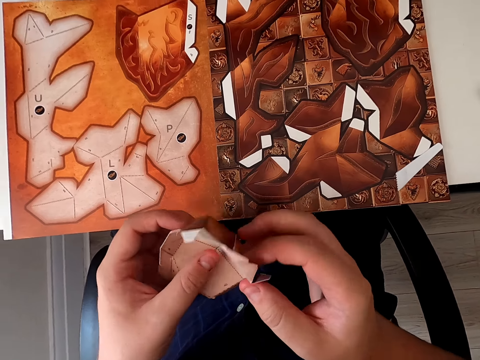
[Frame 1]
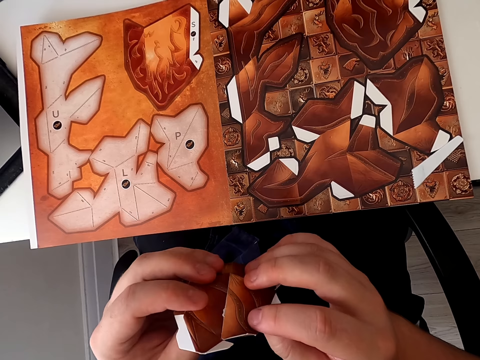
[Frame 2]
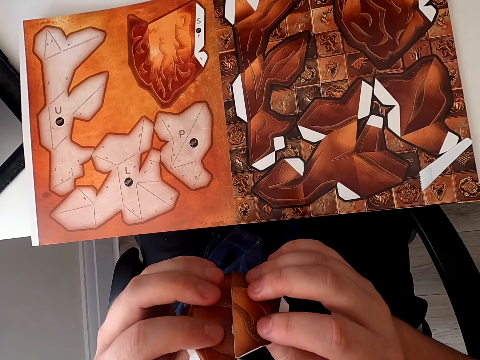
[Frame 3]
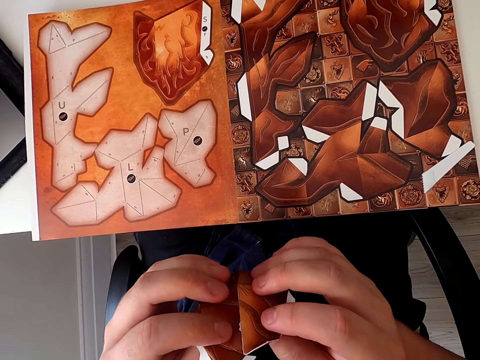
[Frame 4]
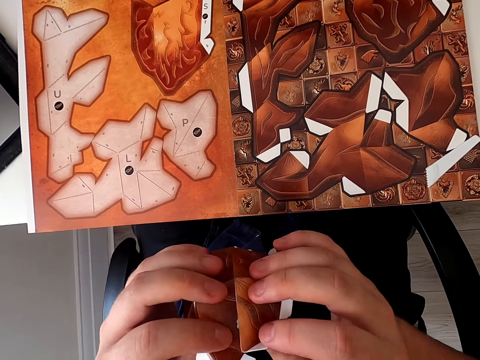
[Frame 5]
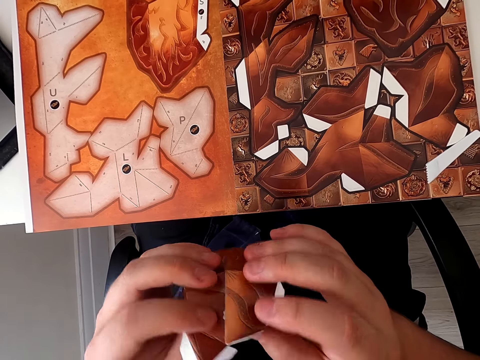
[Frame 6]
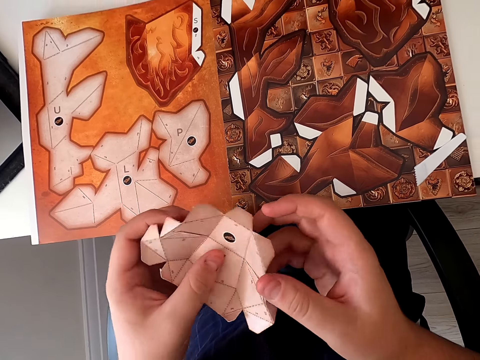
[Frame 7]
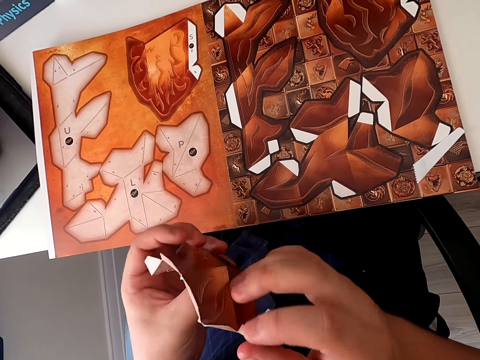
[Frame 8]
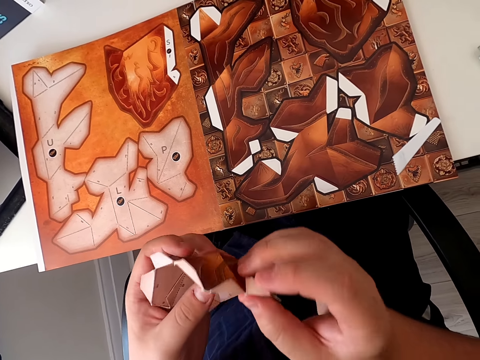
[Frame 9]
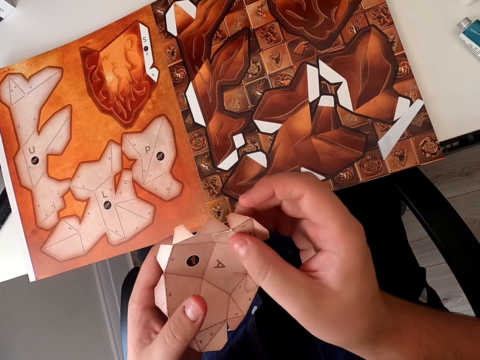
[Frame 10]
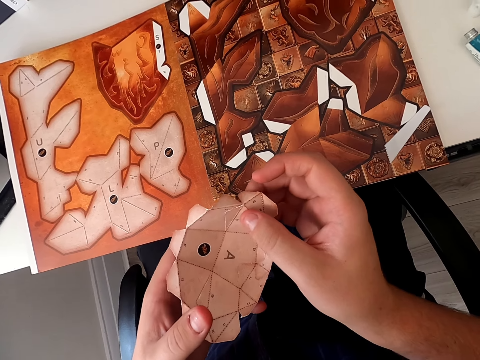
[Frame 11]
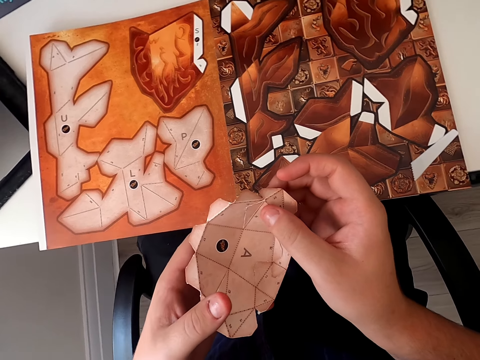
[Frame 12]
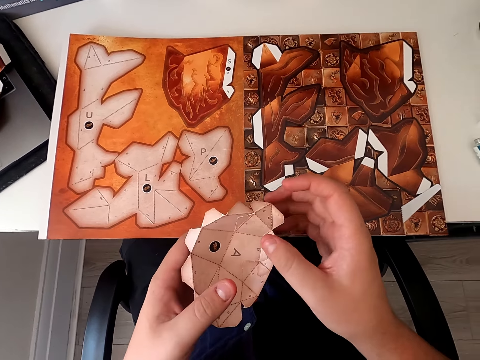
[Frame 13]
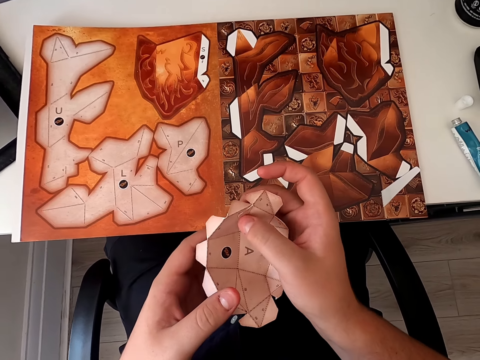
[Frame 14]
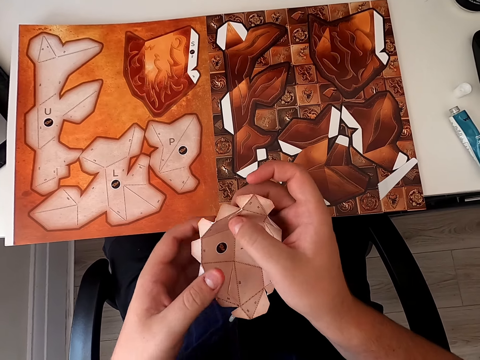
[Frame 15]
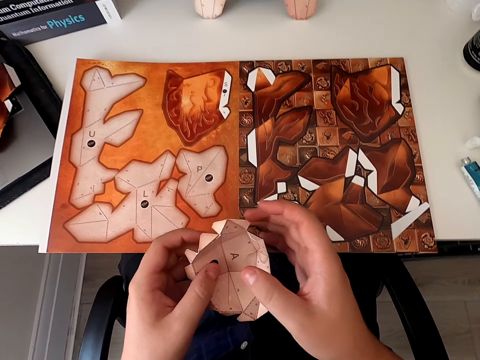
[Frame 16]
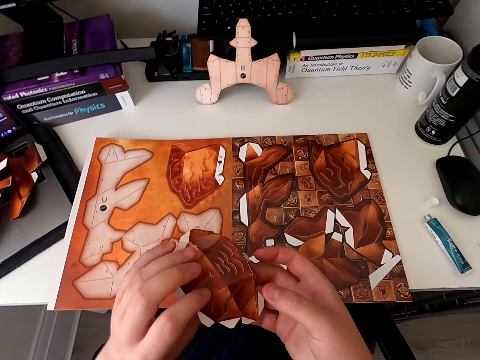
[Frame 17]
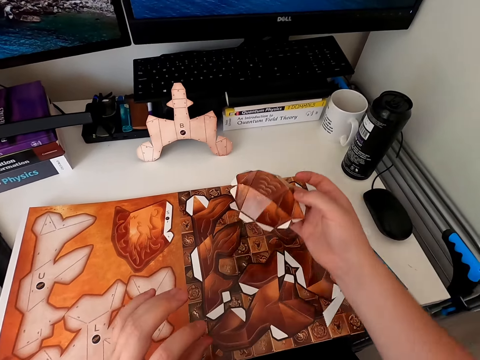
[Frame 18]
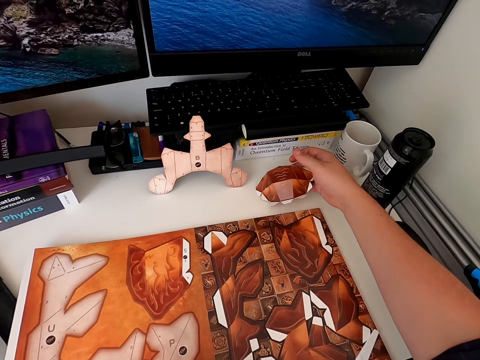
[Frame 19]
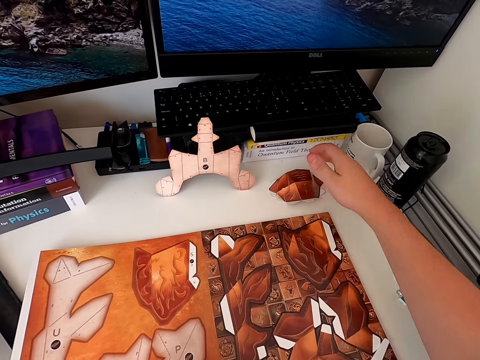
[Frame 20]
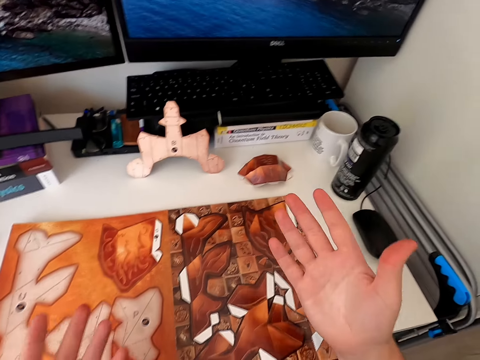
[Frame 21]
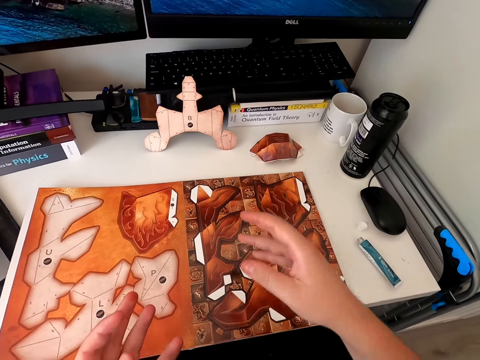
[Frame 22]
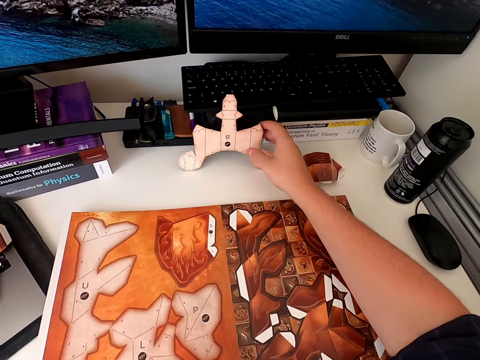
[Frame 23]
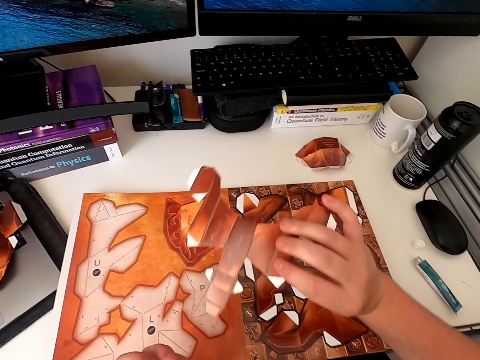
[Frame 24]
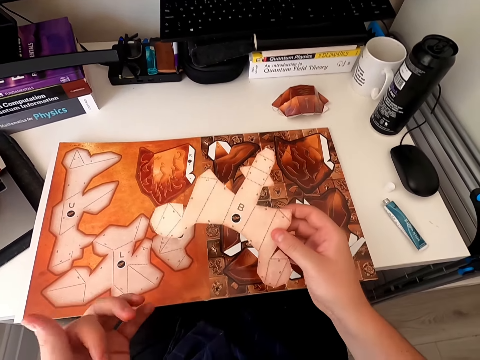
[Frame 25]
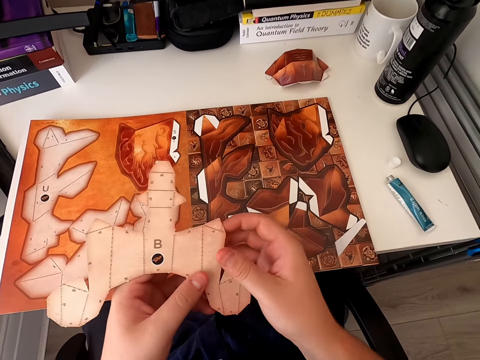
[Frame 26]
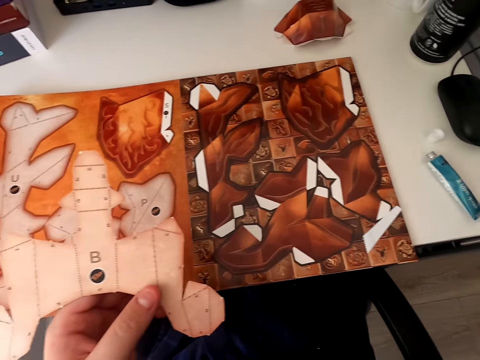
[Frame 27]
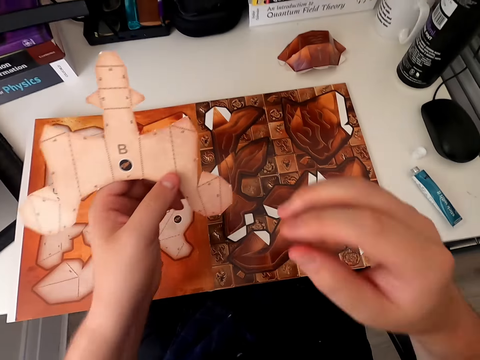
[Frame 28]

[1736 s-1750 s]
The camera wearer turns the paper craft. They turn the paper craft again. They put the paper craft down. They pick up another shaped paper.

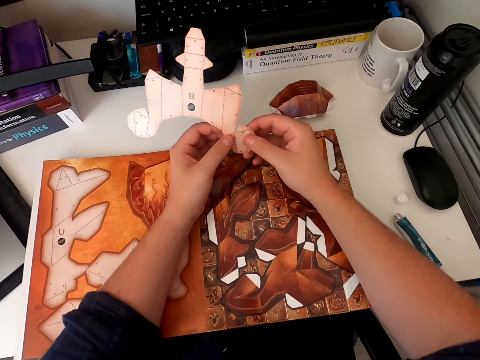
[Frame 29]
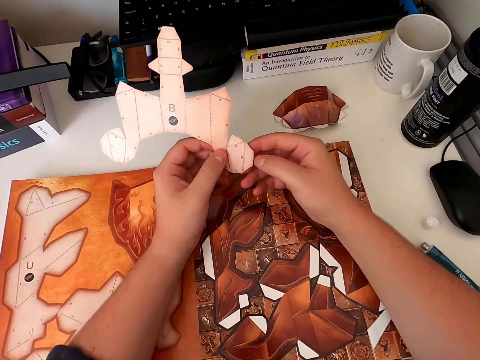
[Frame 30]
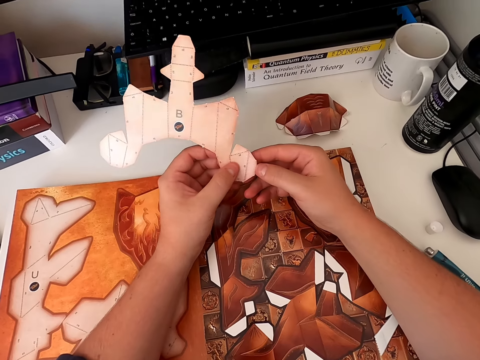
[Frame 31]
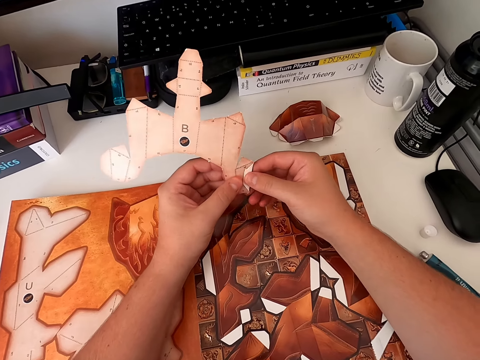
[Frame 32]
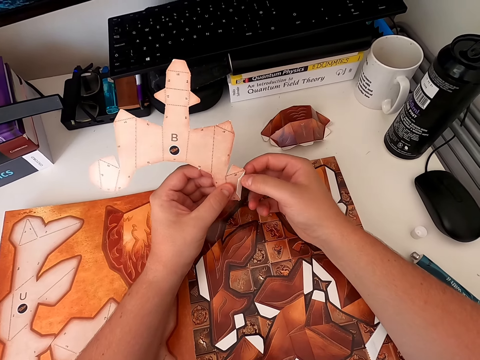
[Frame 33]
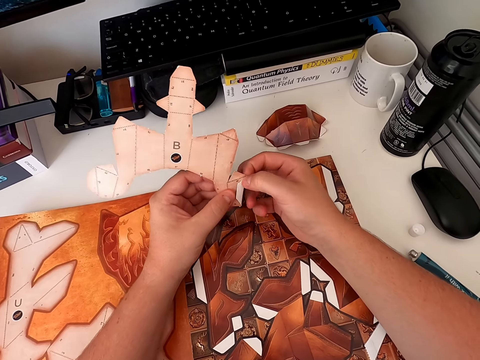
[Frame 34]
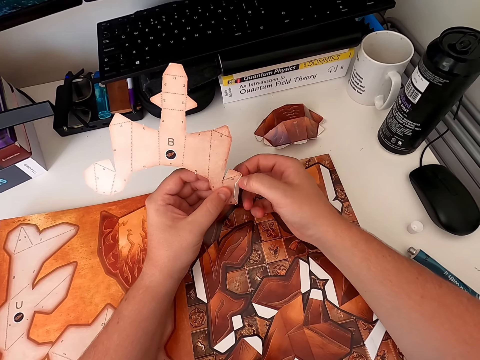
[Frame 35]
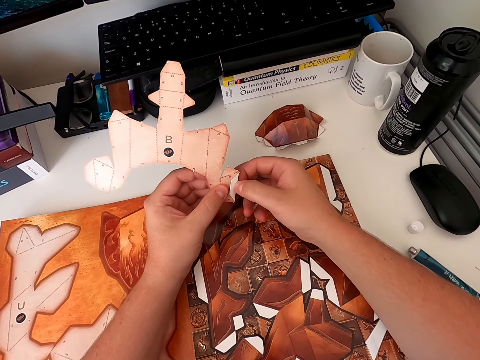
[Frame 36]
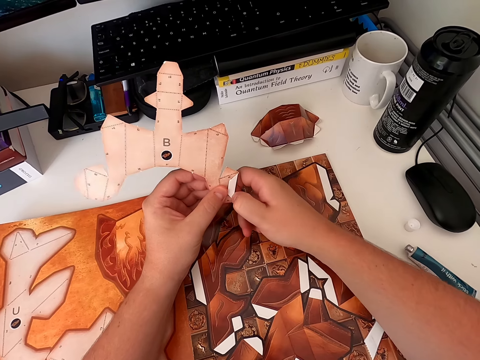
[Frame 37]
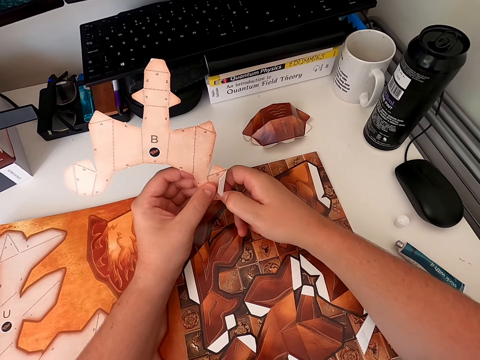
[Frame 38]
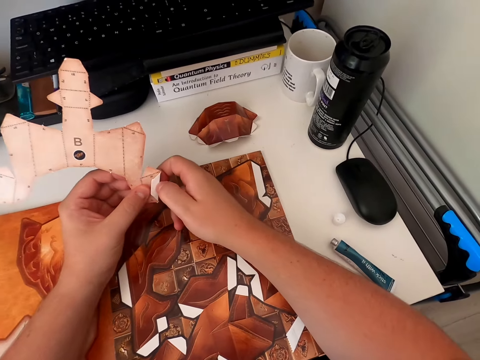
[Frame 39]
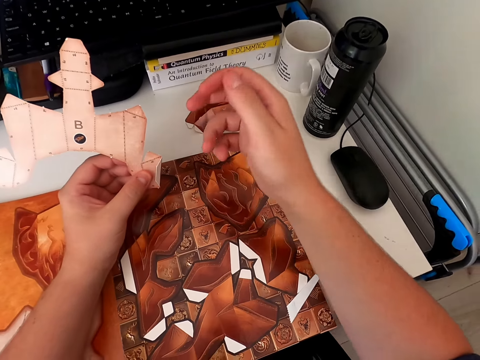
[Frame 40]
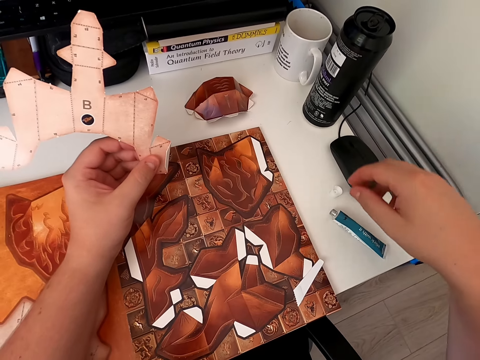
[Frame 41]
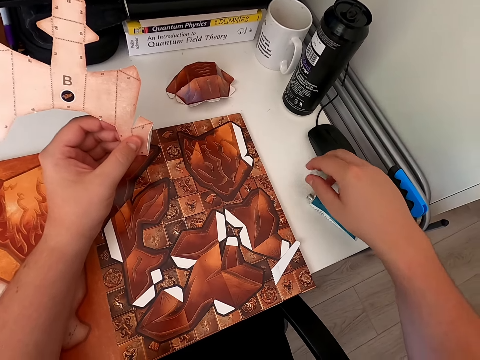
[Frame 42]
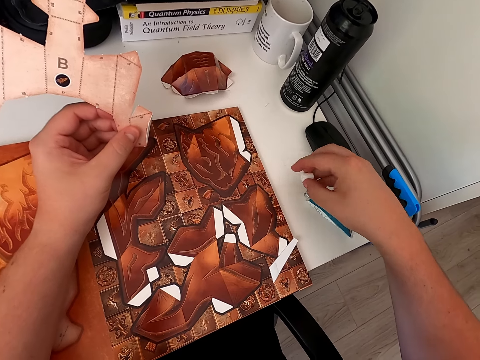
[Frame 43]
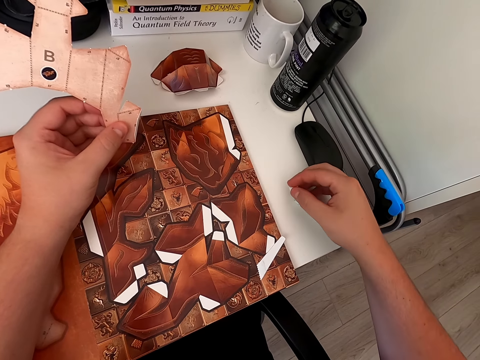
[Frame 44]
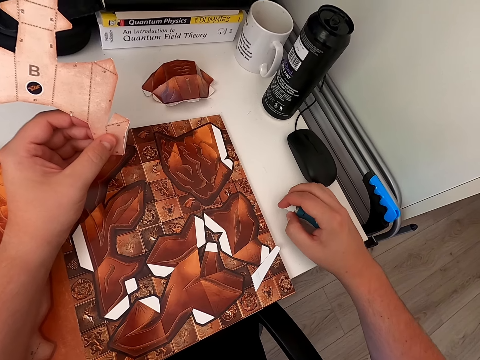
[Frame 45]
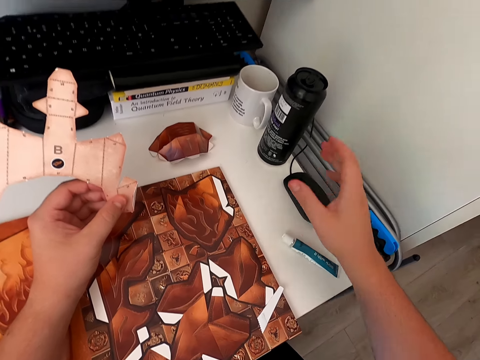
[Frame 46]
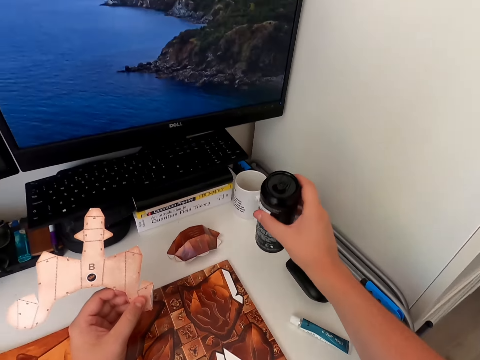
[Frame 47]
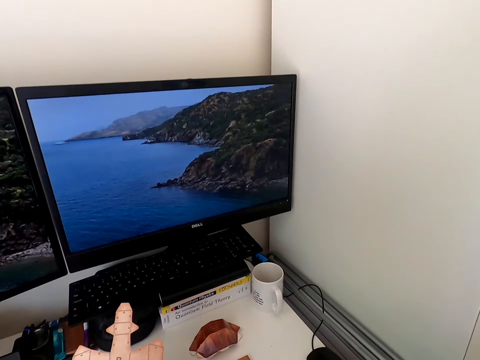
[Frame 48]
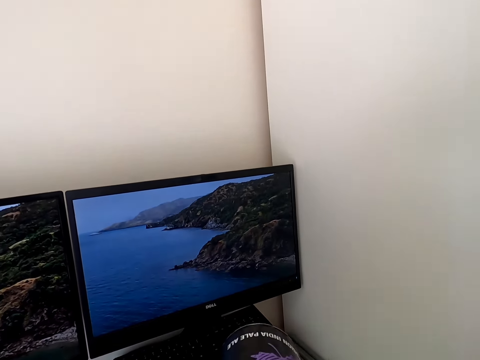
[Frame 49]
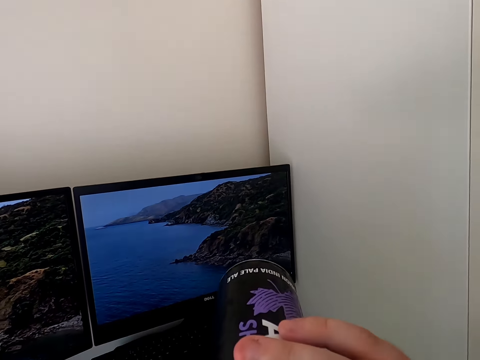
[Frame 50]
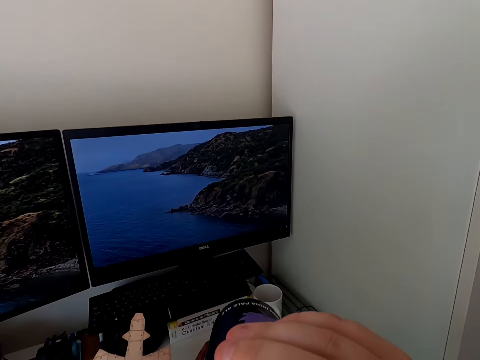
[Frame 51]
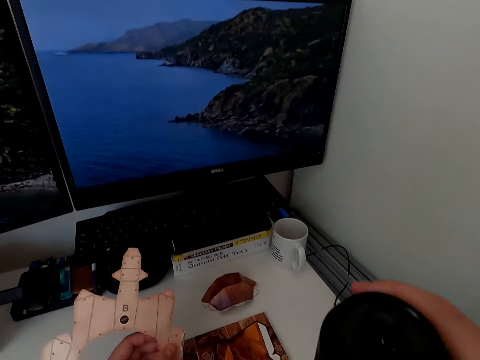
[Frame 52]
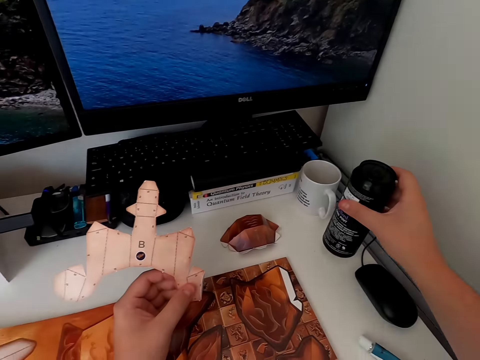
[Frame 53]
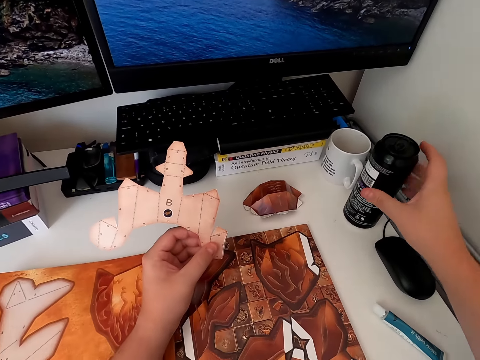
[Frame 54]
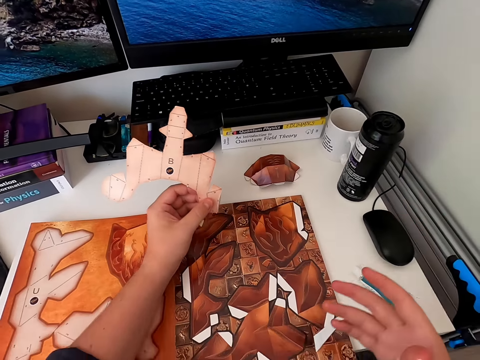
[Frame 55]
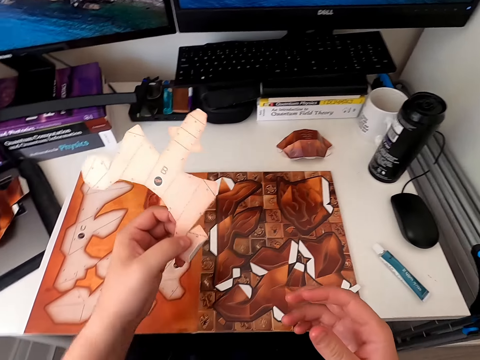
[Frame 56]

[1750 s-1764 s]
The camera wearer folds the paper craft. They close the glue tube, pick up the glue top, pick up the bottle and drink. They put the bottle down.
